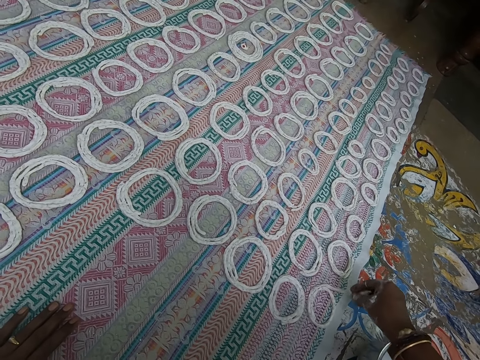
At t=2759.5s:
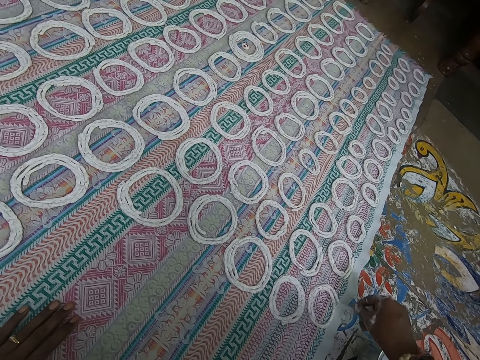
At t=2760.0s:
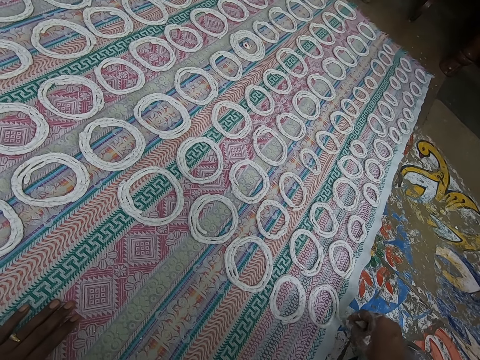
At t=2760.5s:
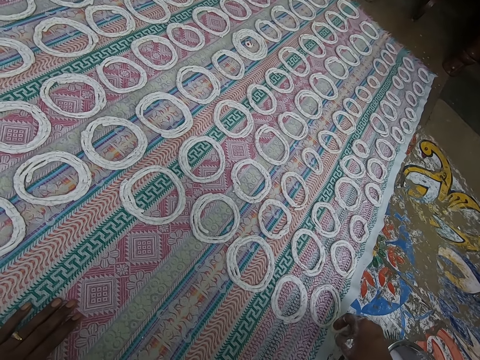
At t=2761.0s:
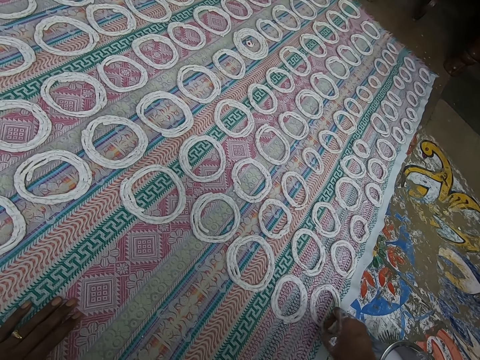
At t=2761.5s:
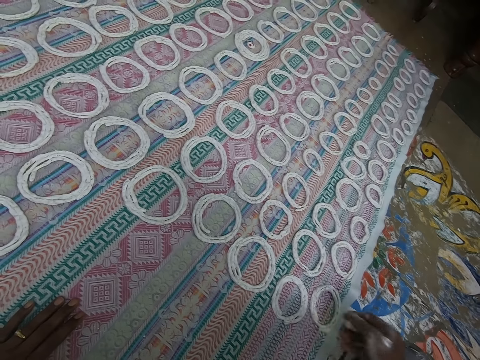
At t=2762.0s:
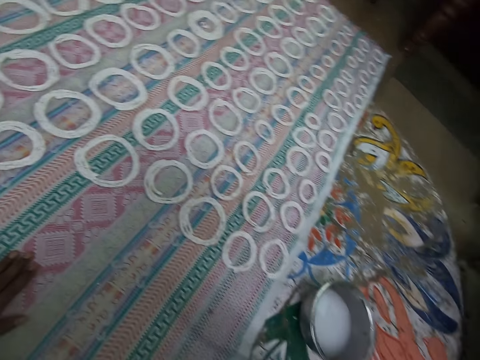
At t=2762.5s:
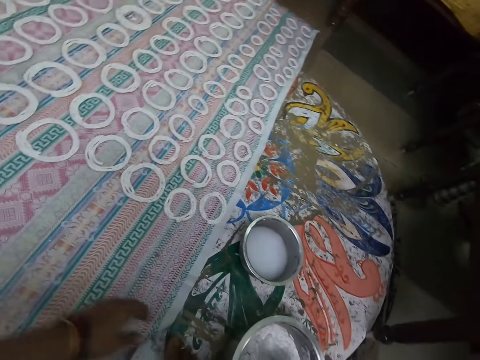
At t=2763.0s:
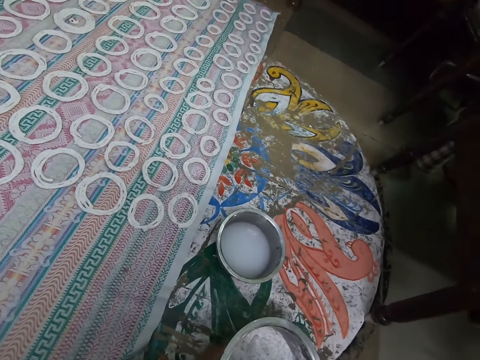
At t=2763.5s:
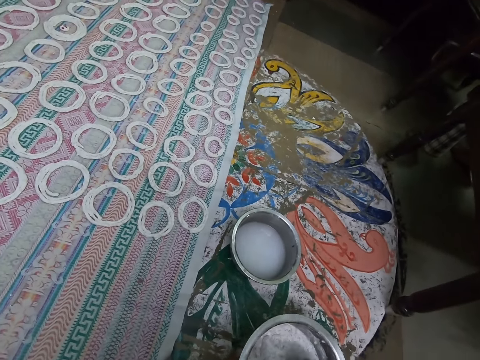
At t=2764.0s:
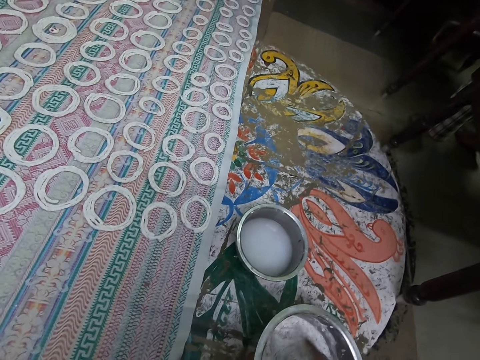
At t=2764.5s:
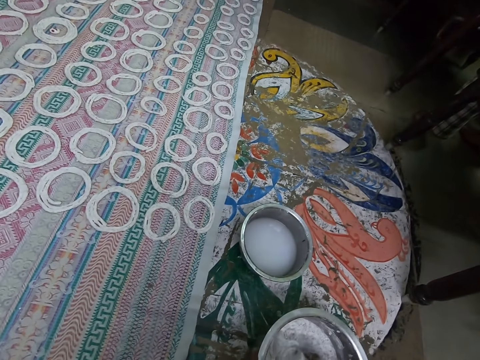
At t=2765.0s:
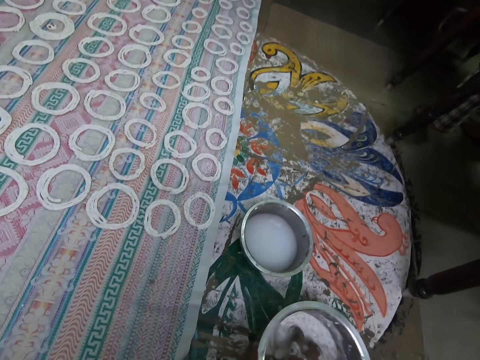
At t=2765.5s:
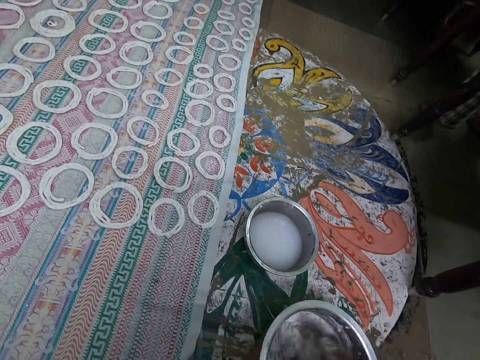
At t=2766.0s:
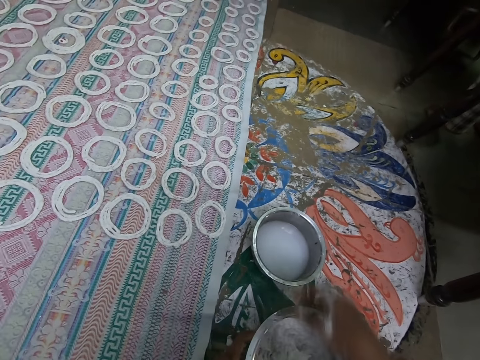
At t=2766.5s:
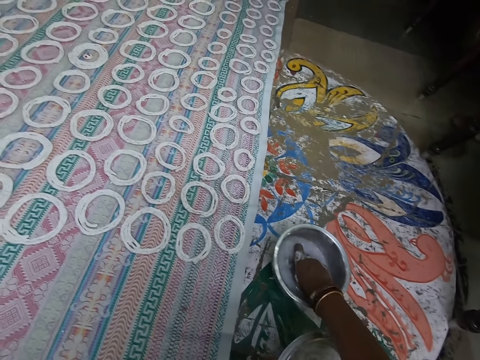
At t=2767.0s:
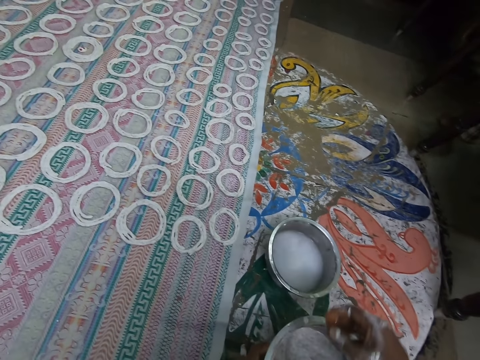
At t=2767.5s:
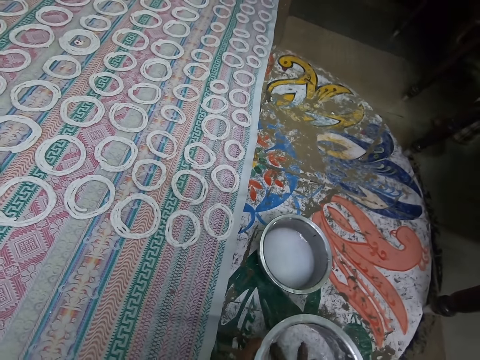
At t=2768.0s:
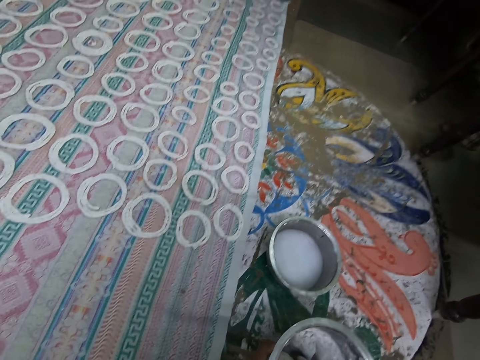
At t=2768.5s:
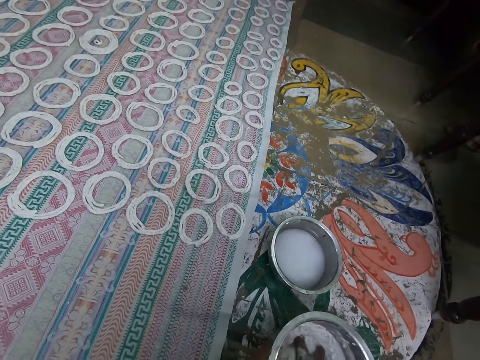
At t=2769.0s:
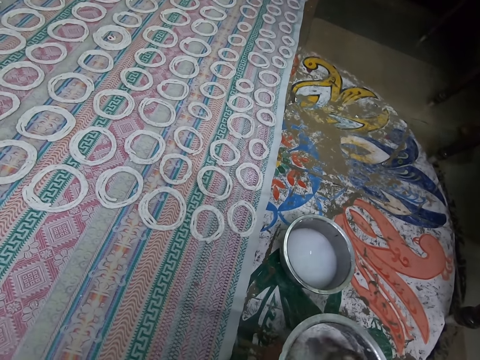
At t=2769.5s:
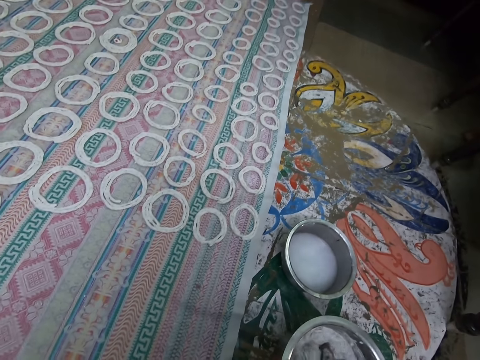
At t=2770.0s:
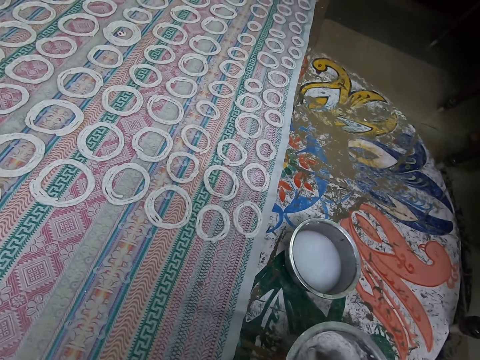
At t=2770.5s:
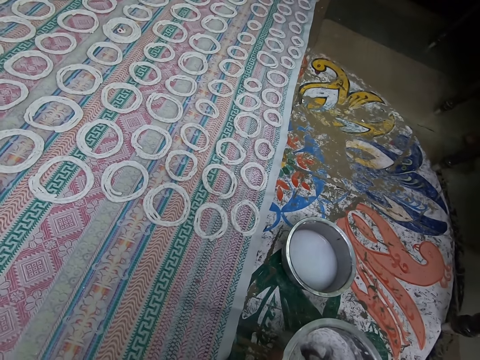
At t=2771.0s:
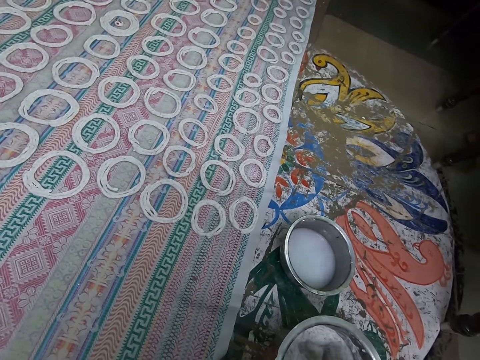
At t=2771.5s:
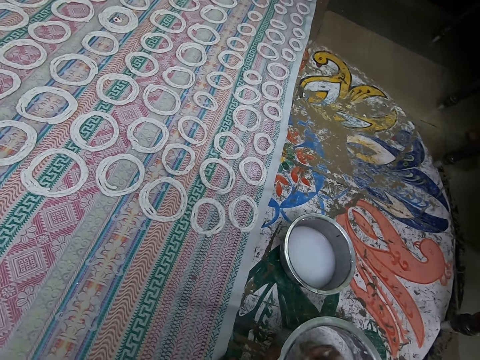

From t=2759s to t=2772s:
The camera wearer pulls their hand off something. They squeeze dough in the stainless bowl with their right hand. They mix the dough in the cooking pan with their hand. They pull their hand off the dough. They rinse their right hand in a stainless bowl of water on the ground. They pull their hand off the cooking pan. They squeeze the dough in the stainless bowl with their right hand. They mix the dough in the cooking pan with their hand.

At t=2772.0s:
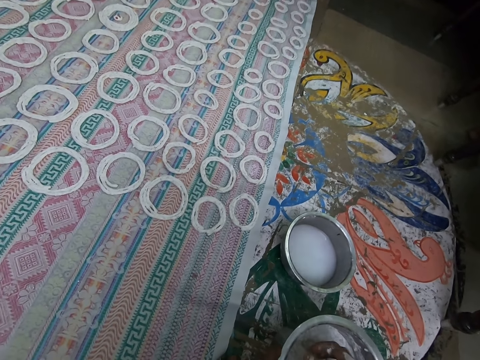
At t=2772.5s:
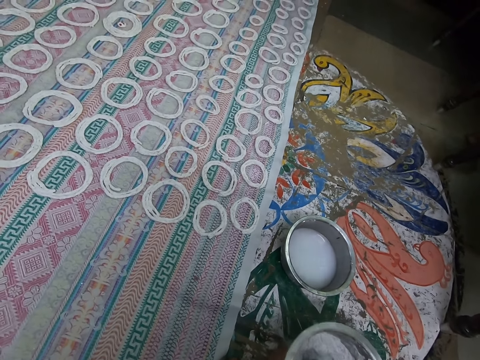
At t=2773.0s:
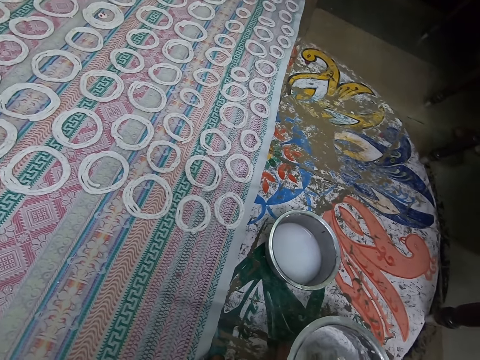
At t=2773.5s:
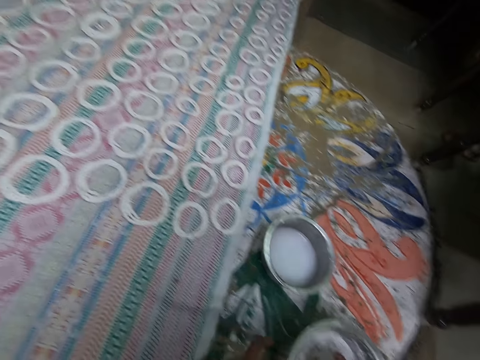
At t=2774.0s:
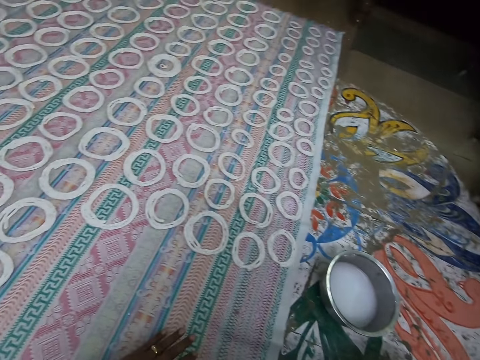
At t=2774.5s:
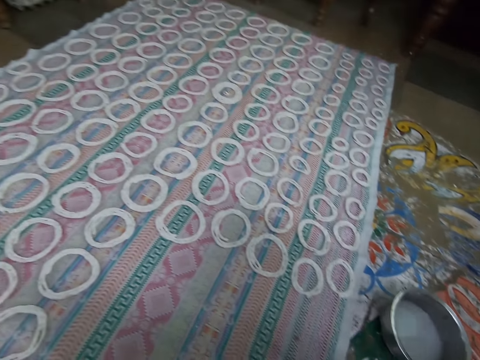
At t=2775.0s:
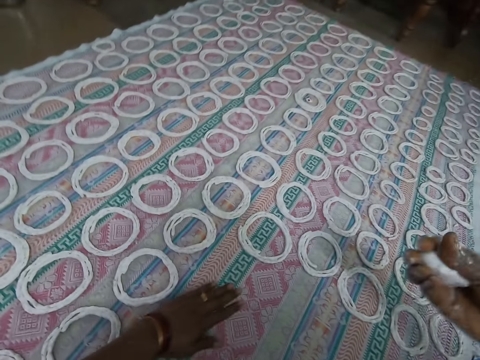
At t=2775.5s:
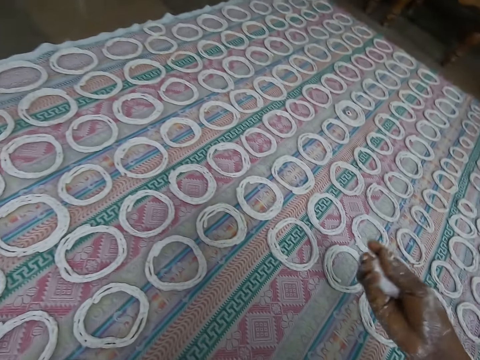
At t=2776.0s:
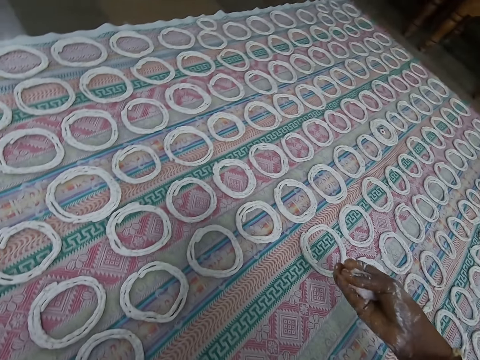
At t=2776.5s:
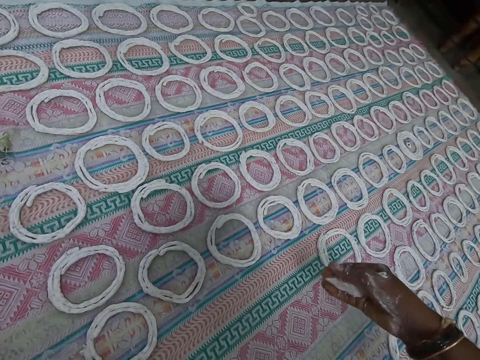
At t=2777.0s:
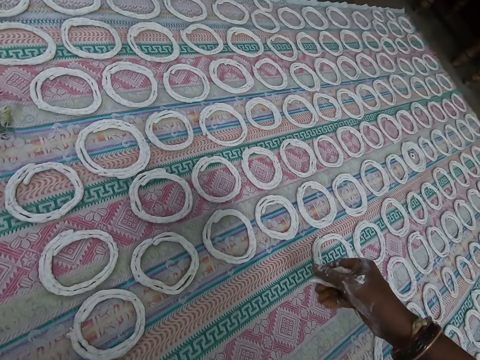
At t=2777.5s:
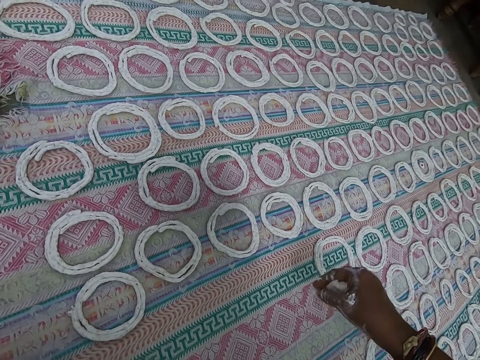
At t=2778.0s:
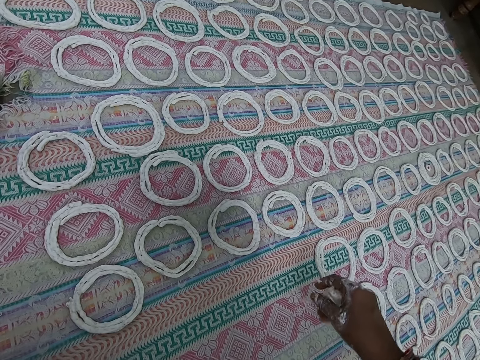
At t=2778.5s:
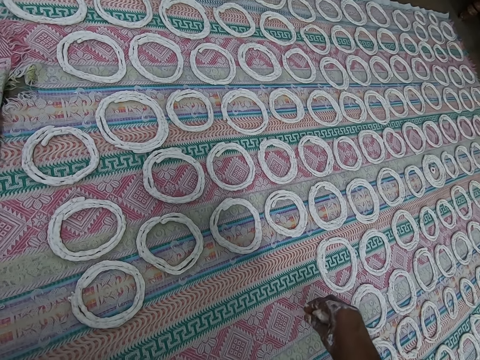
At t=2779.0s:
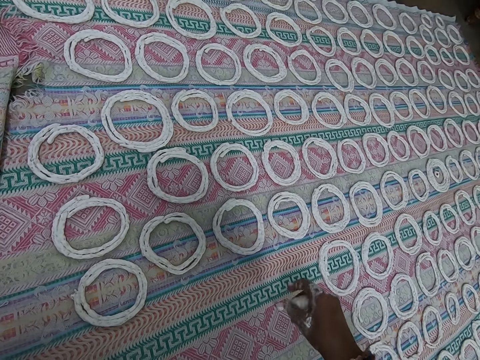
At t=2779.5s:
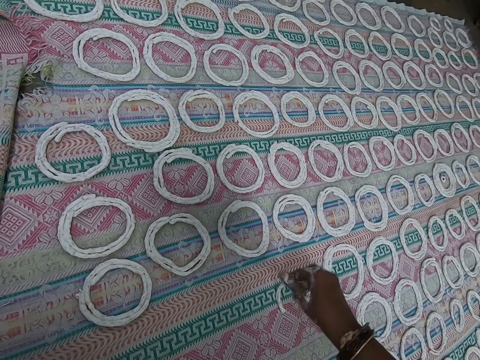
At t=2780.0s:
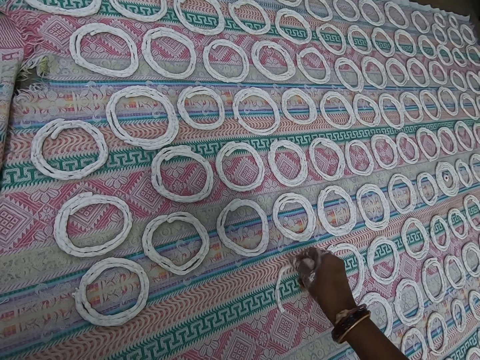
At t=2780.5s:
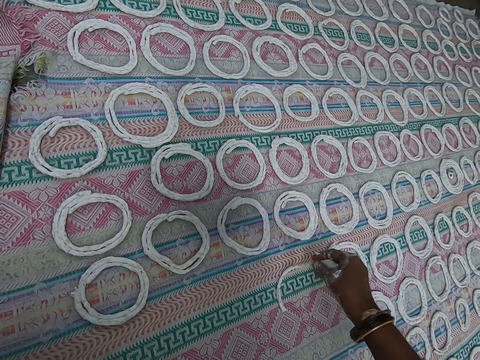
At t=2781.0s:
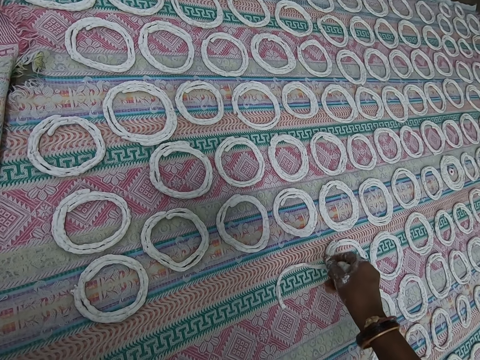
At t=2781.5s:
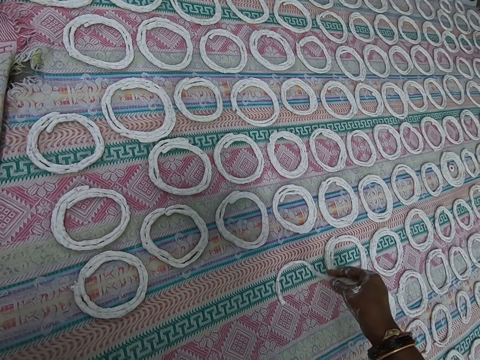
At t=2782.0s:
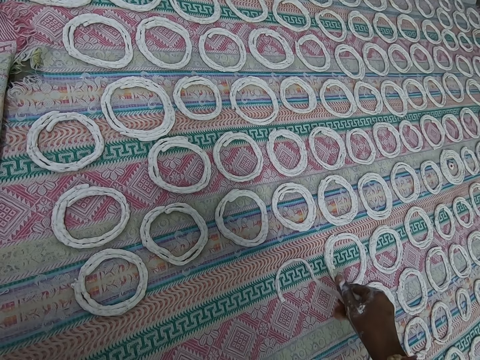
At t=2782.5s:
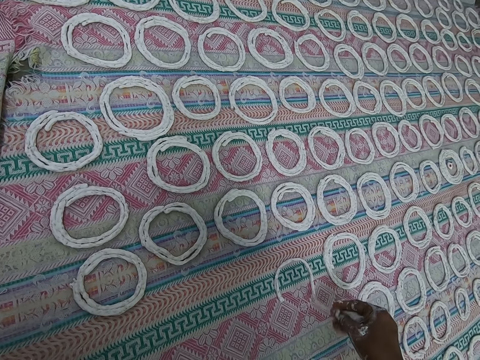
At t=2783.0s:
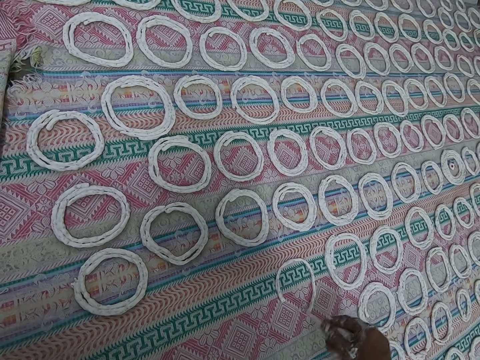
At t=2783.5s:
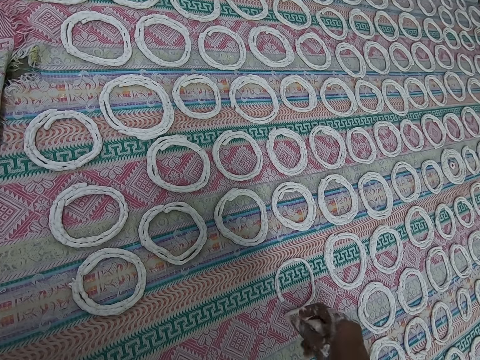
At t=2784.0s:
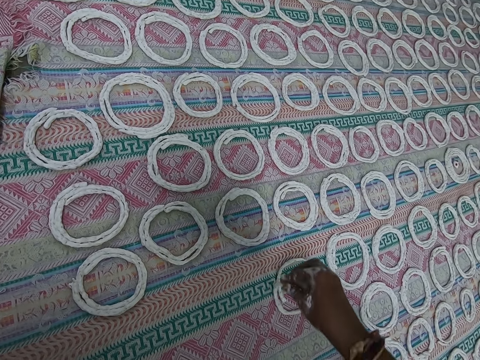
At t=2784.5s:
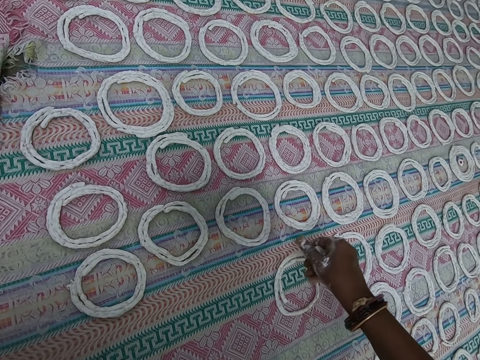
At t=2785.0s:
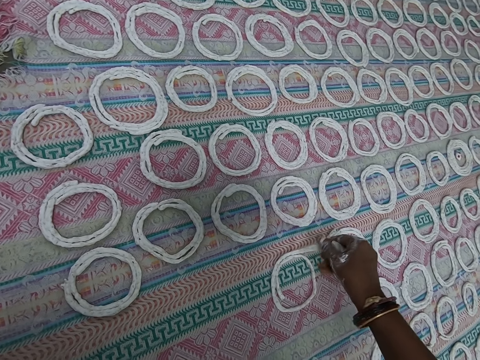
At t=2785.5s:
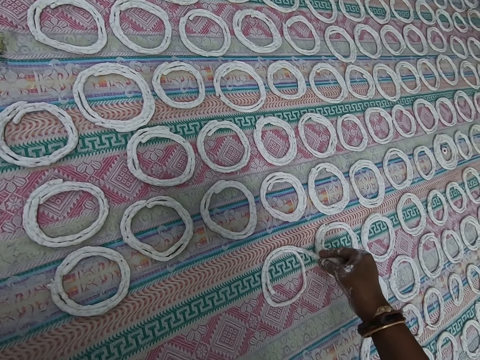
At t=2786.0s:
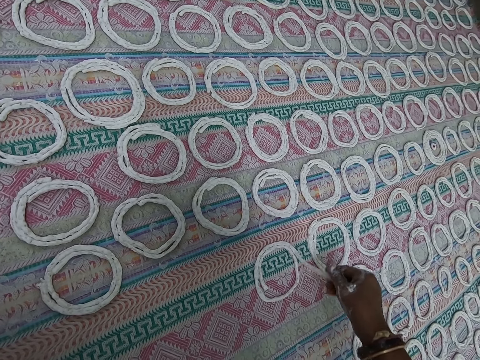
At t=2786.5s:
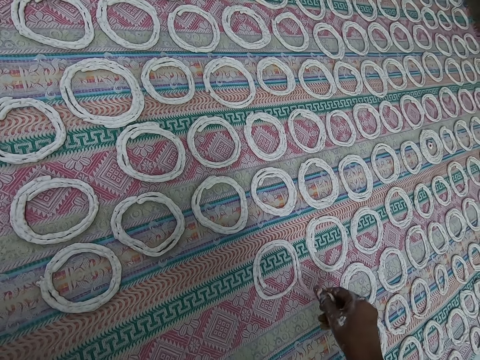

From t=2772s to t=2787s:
The camera wearer cleans the cloth or mat on the ground with their left hand. They hold the mat with their hand. They squeeze the dough with their hand. They roll the dough in their right hand. They lay the dough on the cloth on the floor into shape with their right hand. They rotate the dough around the mat.
